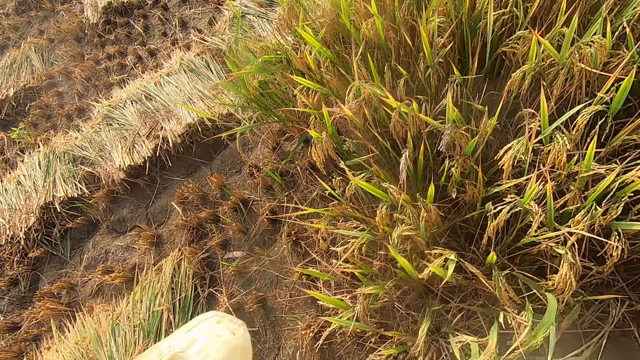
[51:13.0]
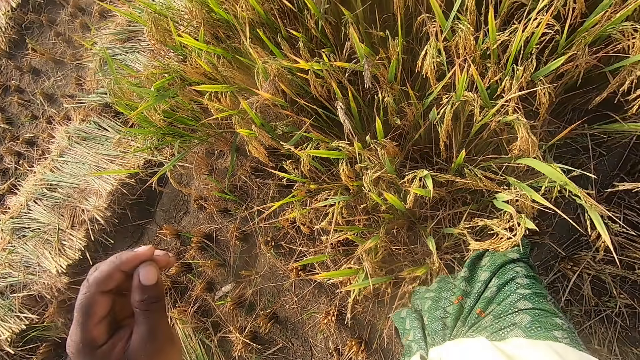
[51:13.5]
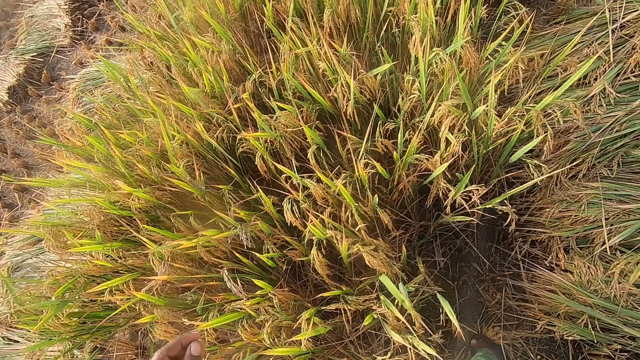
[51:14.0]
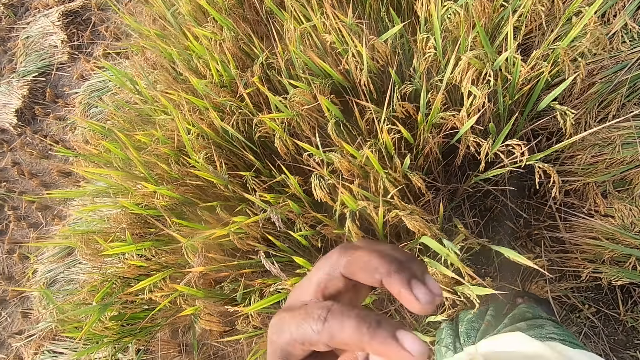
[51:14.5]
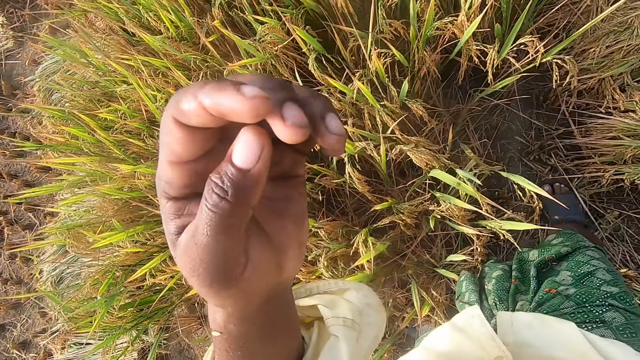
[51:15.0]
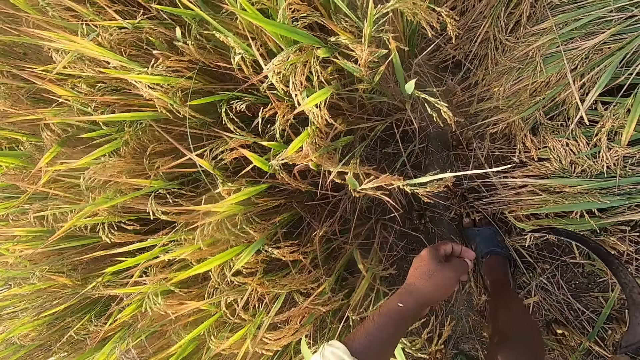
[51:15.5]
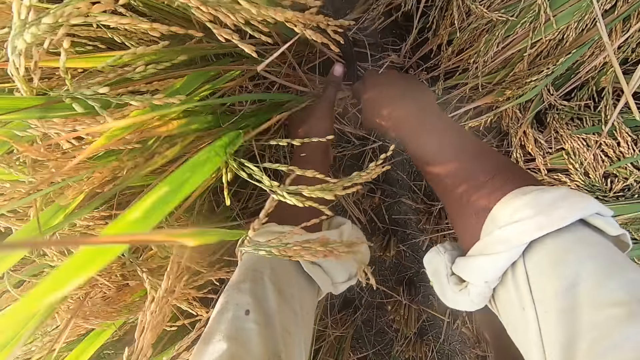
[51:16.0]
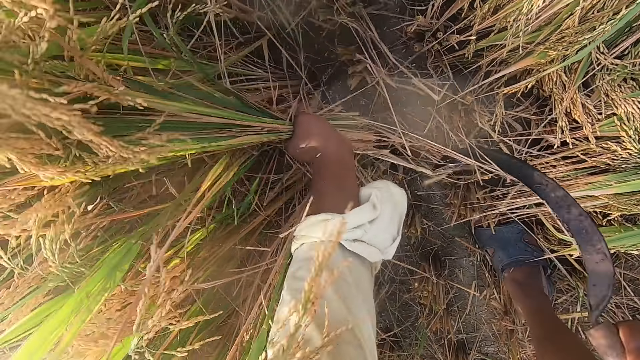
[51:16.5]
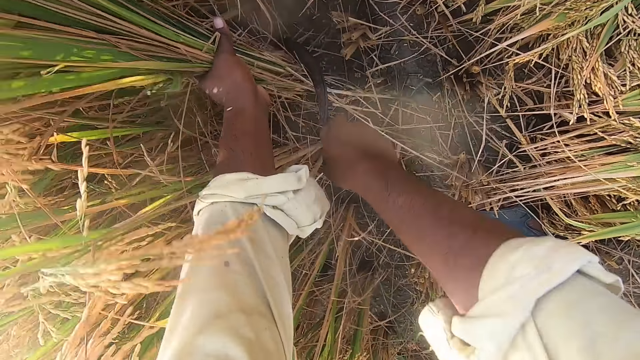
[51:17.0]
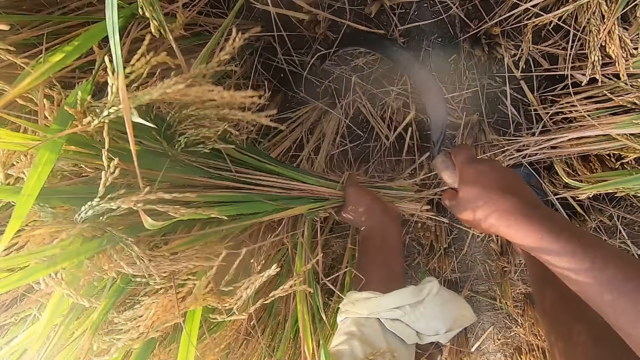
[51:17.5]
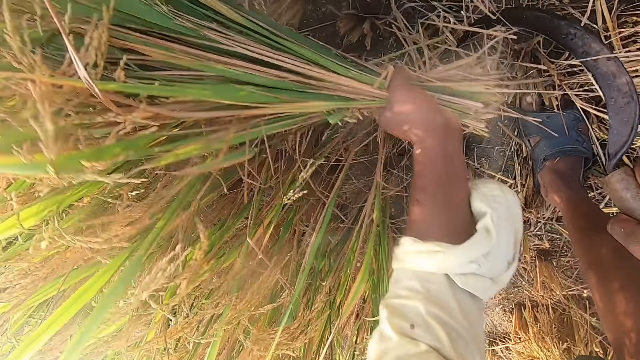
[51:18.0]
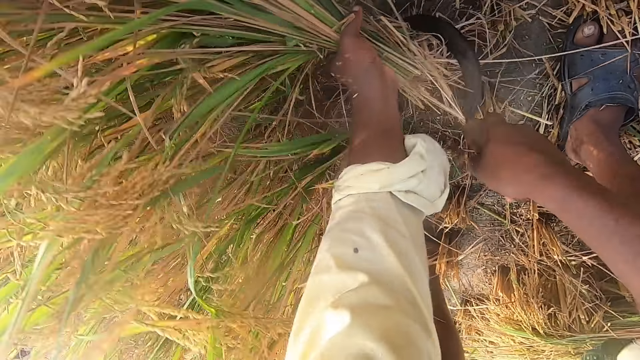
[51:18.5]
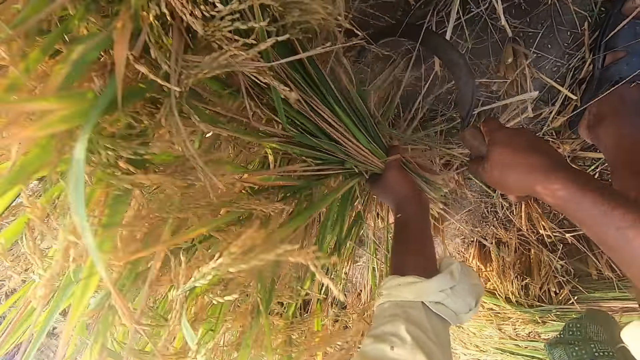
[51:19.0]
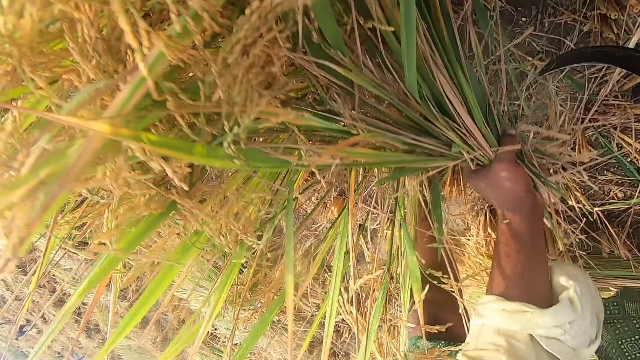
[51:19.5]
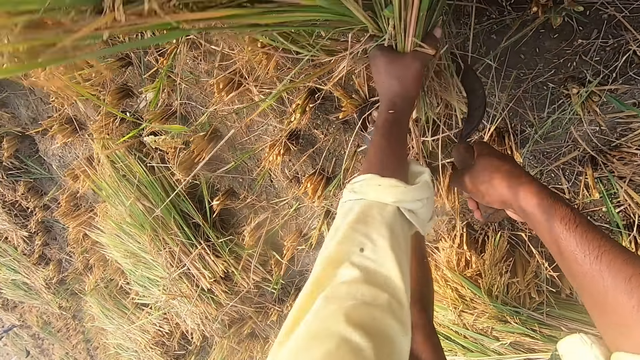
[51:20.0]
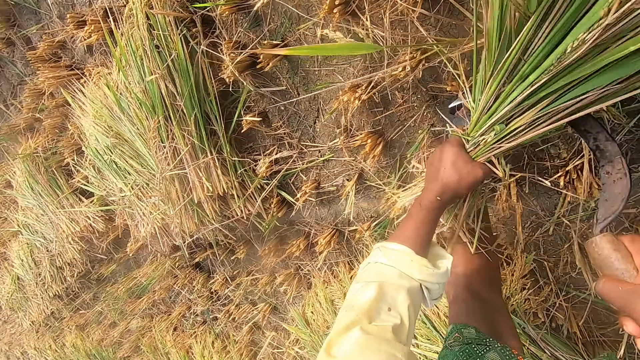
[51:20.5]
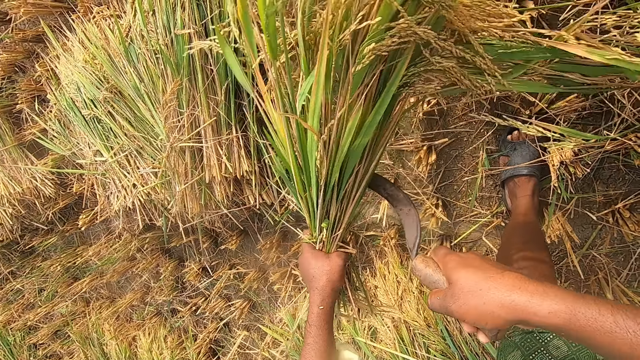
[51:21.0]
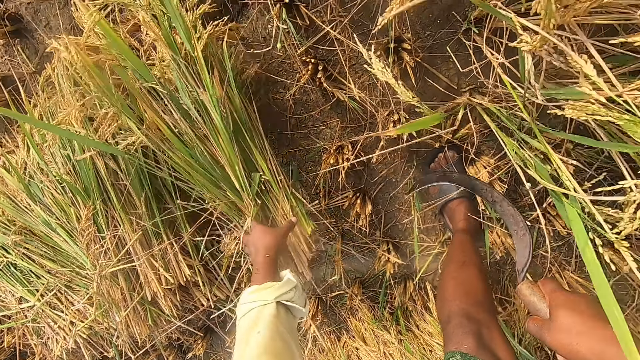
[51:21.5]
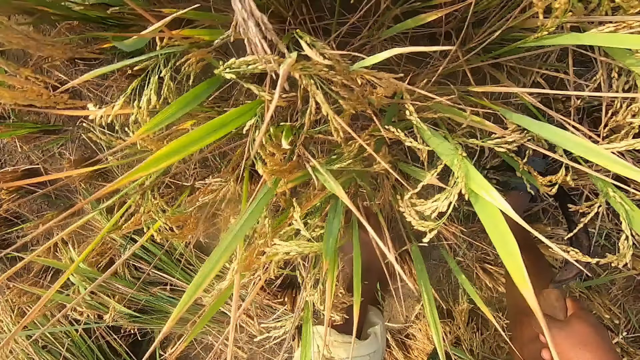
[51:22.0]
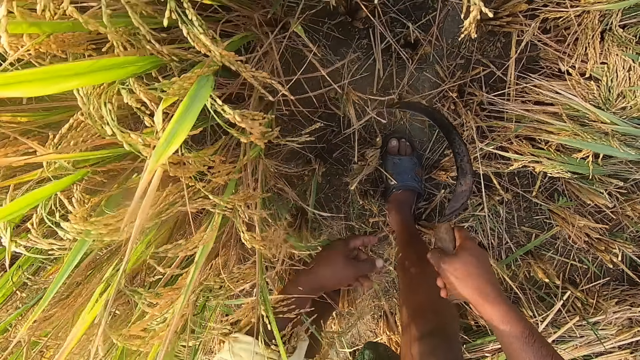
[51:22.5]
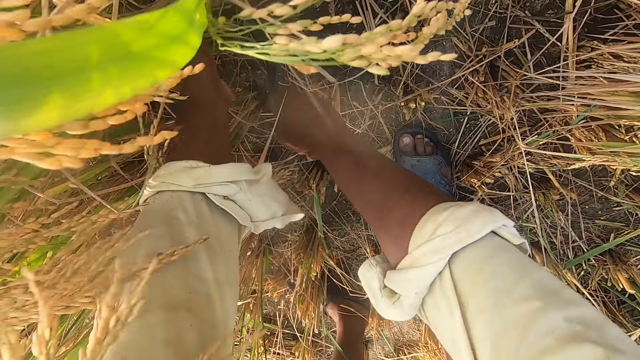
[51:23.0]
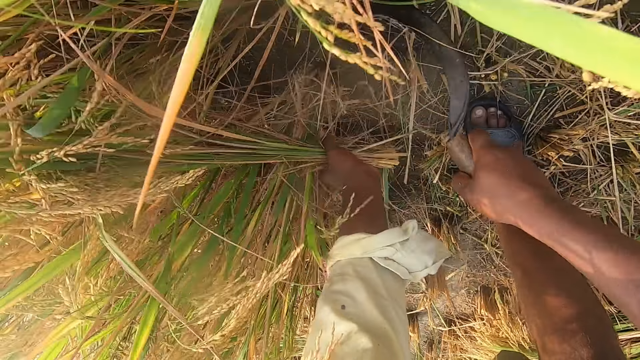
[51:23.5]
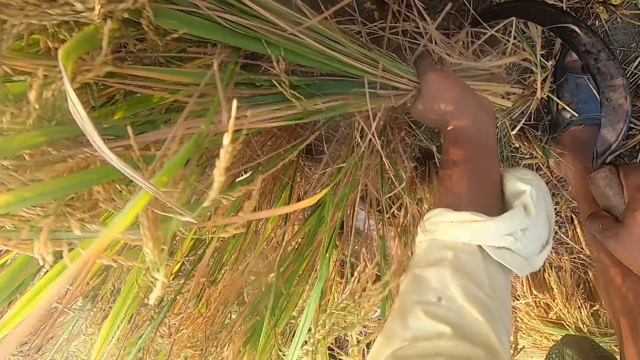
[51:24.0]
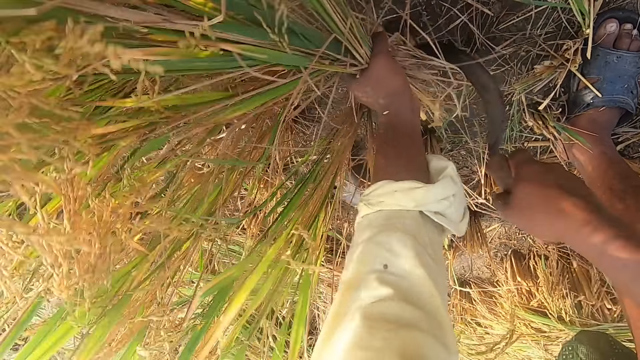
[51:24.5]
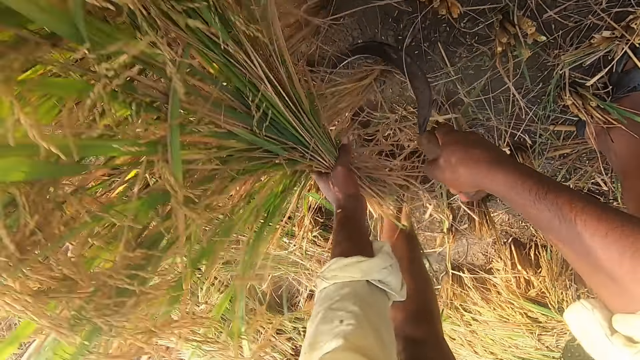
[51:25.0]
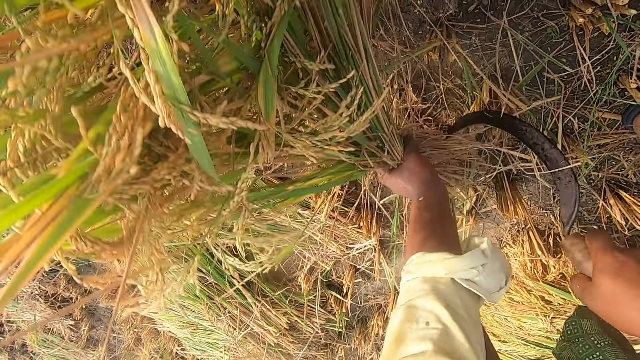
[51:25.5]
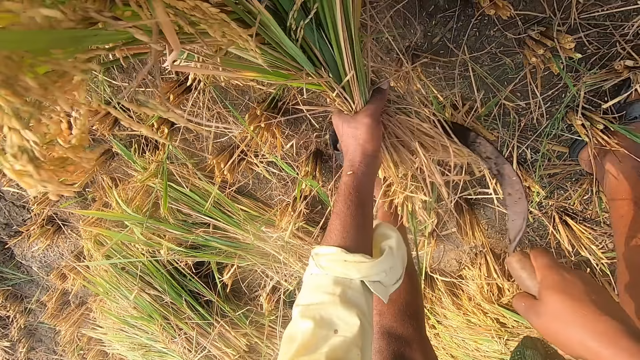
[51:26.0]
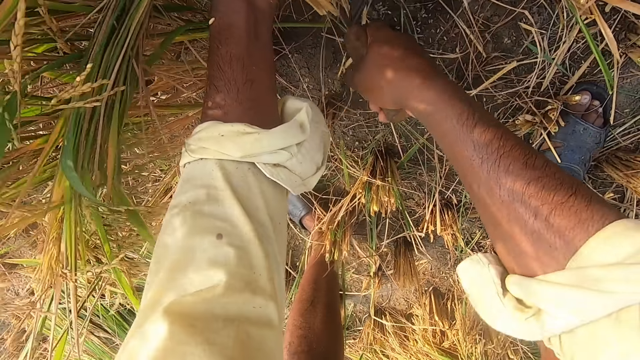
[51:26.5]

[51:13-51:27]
The camera wearer cuts napier grass using a hand sickle tool. They throw the napier grass on the ground. They cut the napier grass using the hand sickle tool.

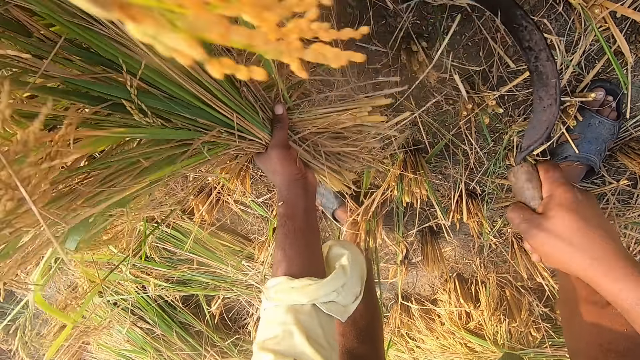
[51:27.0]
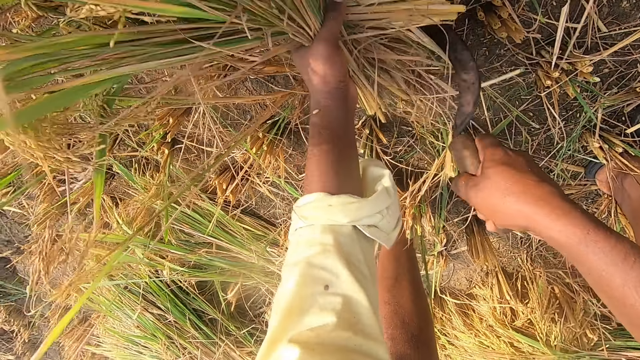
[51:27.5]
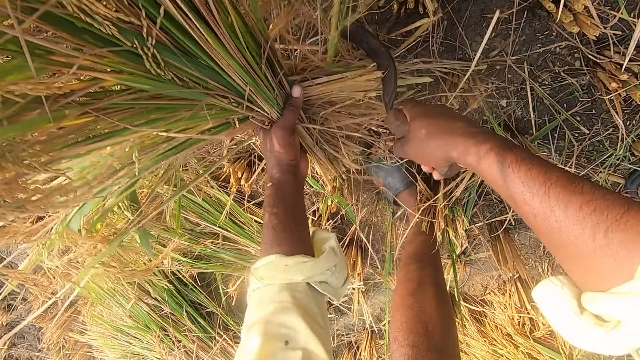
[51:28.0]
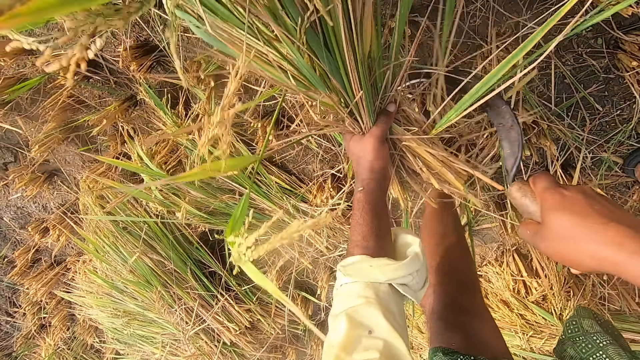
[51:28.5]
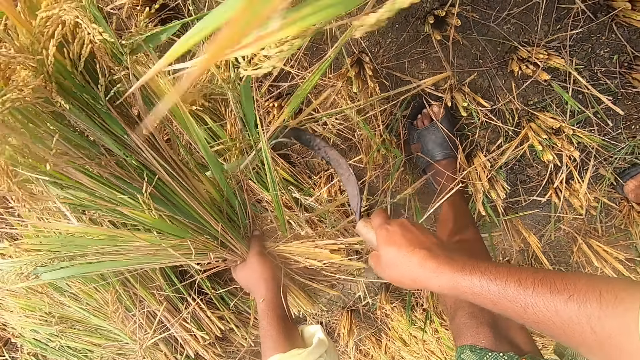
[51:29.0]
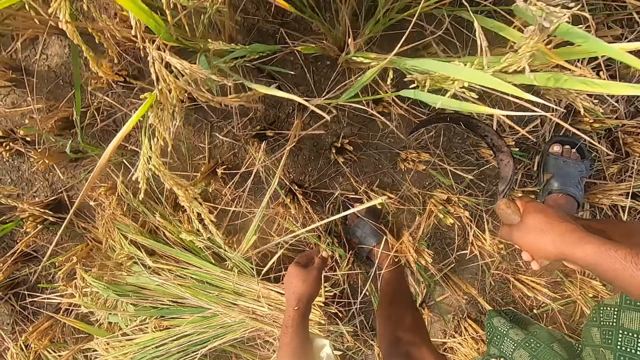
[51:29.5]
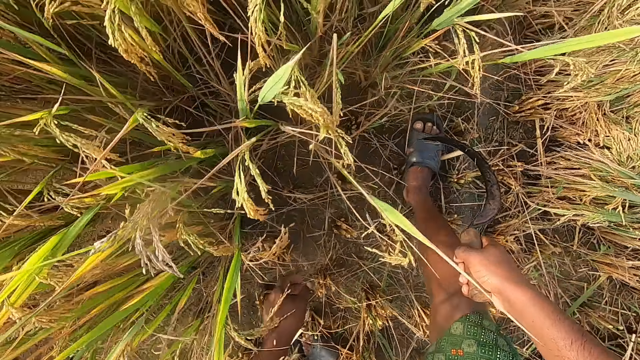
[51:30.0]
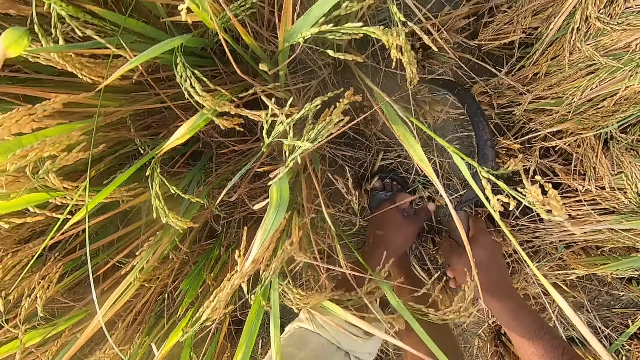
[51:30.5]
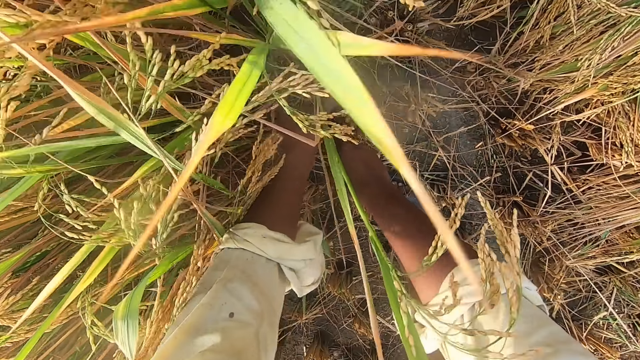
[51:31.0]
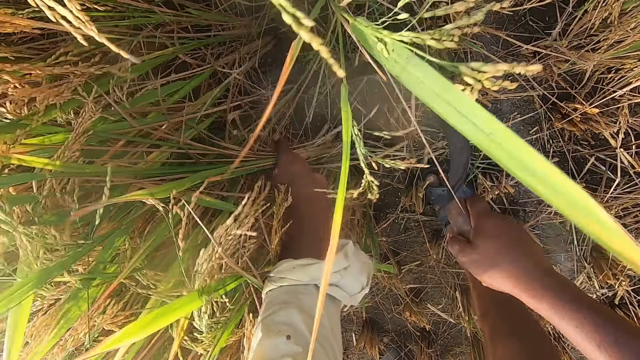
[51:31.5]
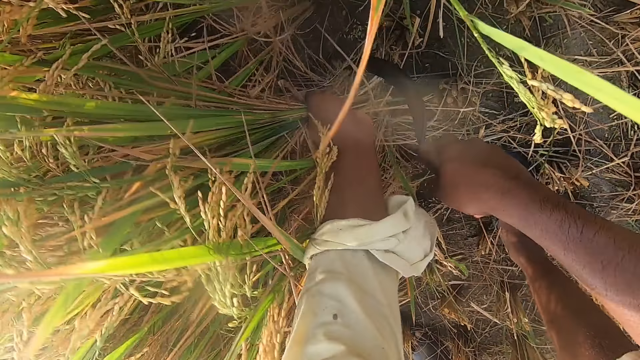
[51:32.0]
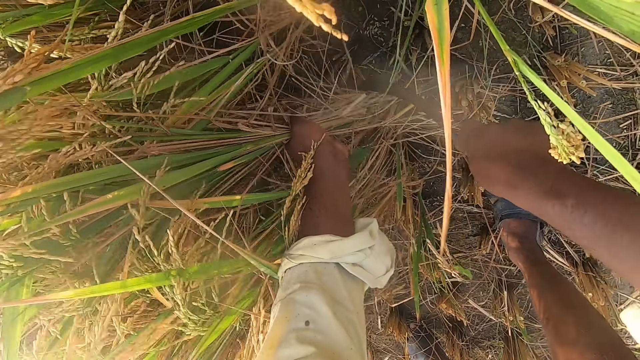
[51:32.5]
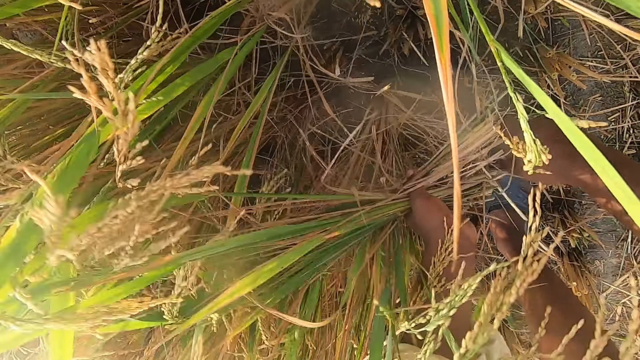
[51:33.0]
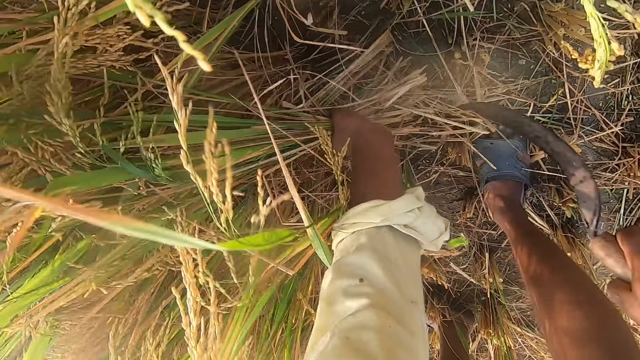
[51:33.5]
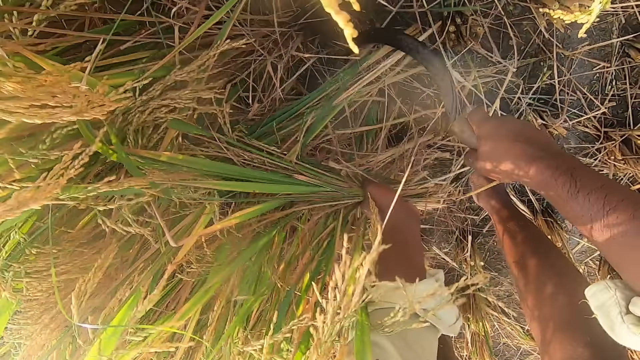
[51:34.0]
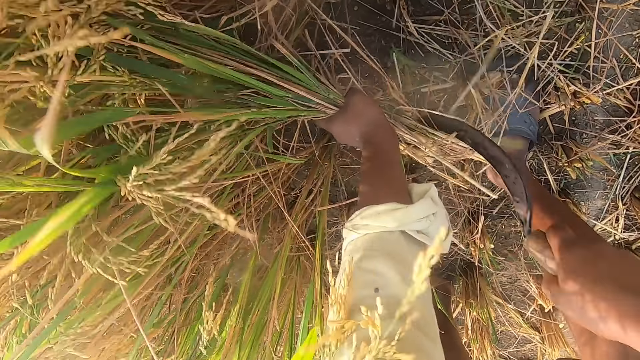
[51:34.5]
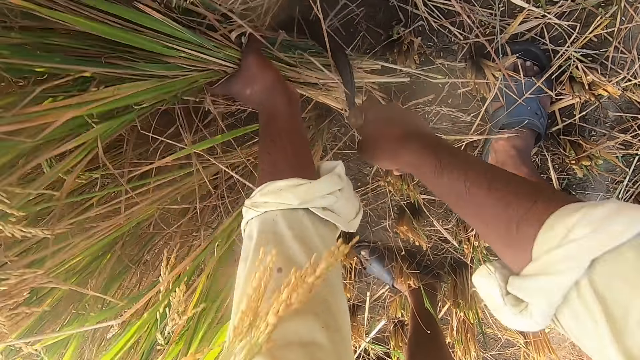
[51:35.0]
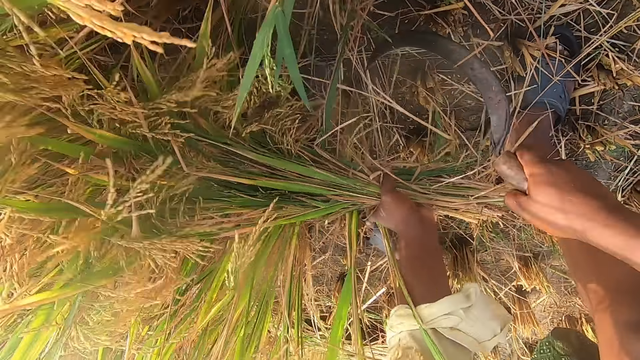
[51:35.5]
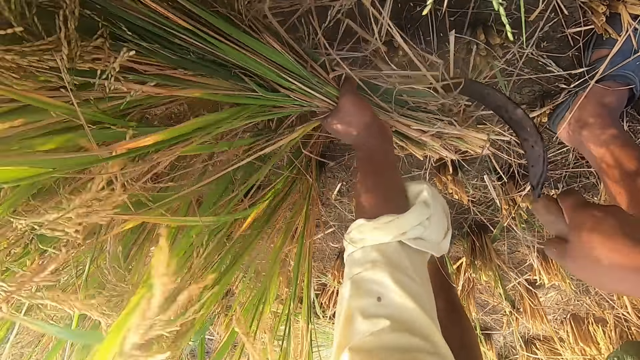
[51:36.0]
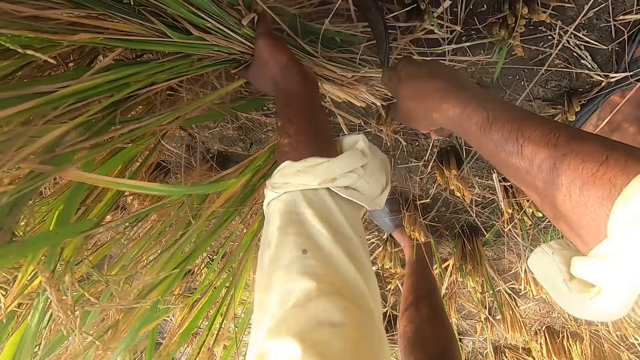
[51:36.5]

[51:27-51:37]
The camera wearer throws the napier grass on the ground. They cut the napier grass using a hand sickle tool.
